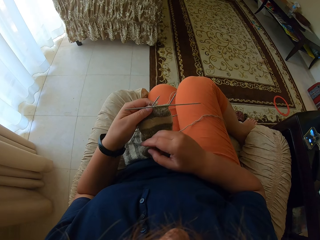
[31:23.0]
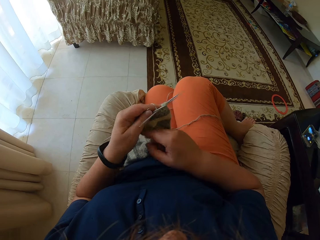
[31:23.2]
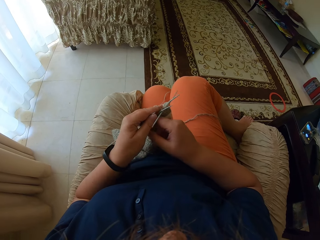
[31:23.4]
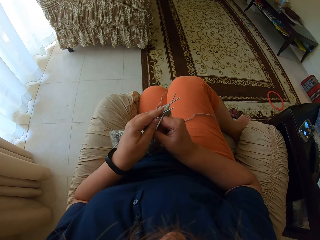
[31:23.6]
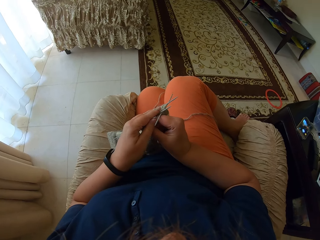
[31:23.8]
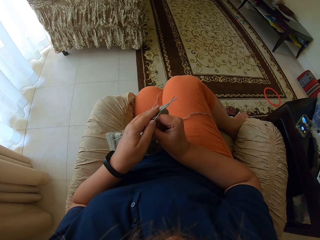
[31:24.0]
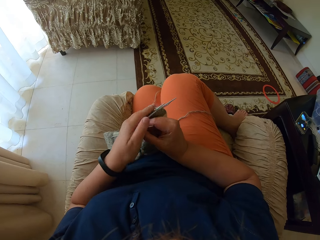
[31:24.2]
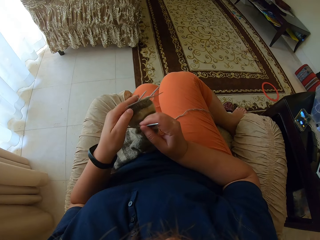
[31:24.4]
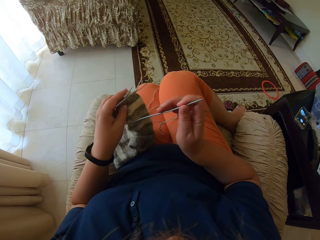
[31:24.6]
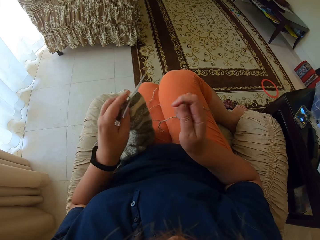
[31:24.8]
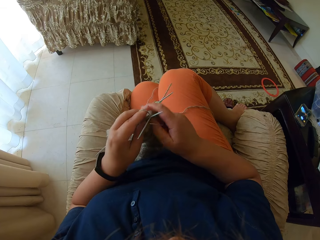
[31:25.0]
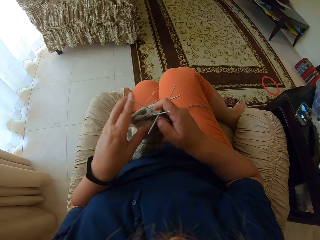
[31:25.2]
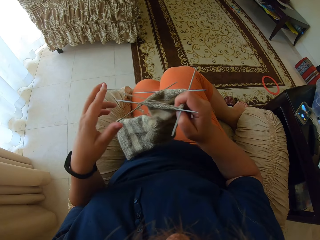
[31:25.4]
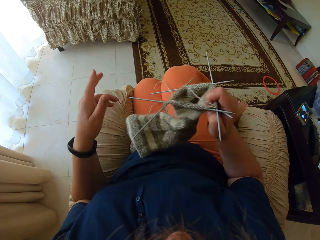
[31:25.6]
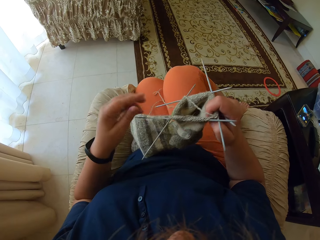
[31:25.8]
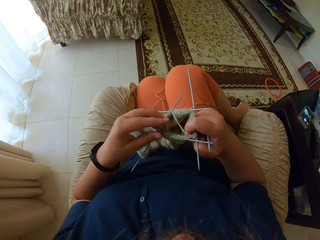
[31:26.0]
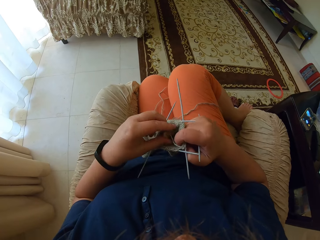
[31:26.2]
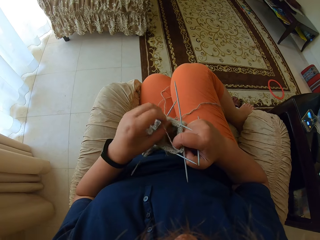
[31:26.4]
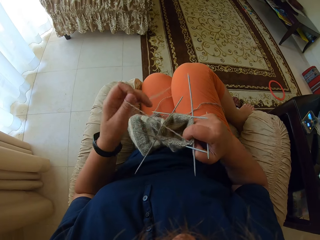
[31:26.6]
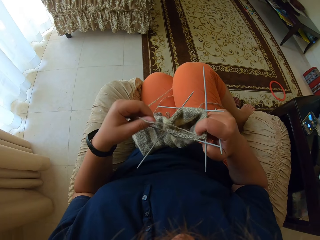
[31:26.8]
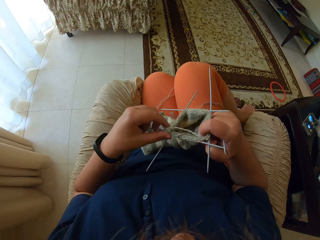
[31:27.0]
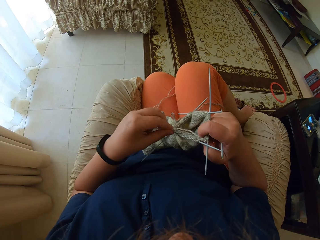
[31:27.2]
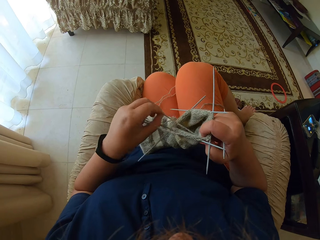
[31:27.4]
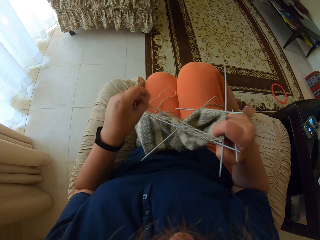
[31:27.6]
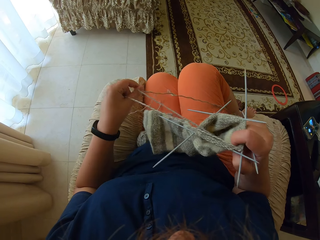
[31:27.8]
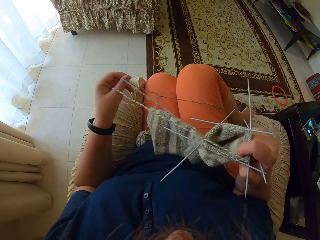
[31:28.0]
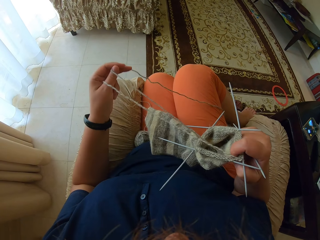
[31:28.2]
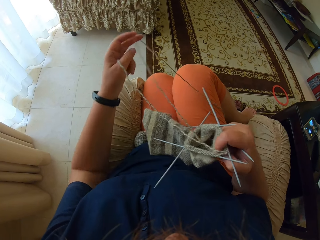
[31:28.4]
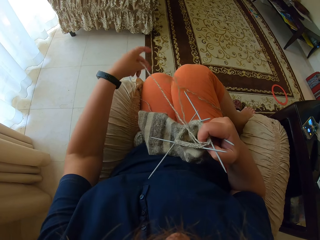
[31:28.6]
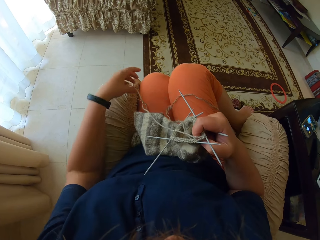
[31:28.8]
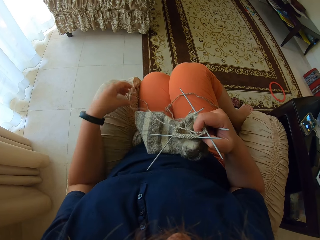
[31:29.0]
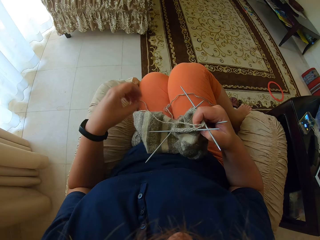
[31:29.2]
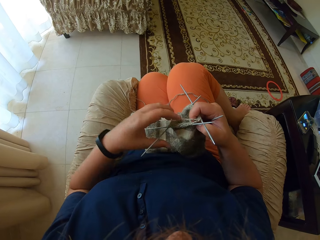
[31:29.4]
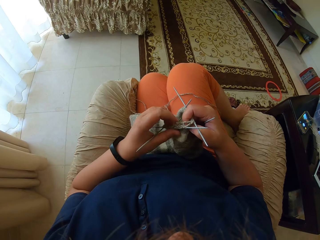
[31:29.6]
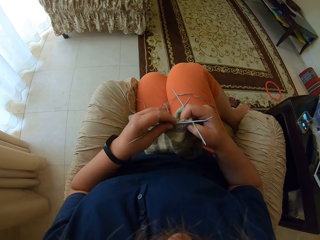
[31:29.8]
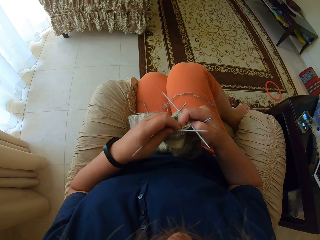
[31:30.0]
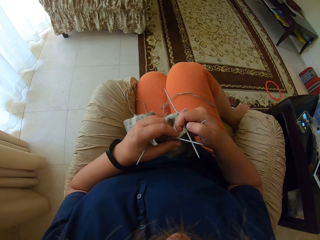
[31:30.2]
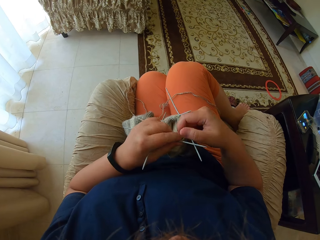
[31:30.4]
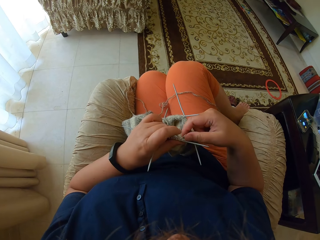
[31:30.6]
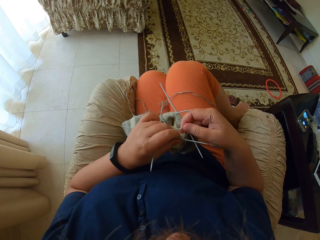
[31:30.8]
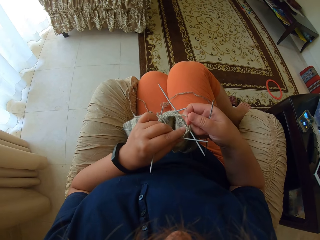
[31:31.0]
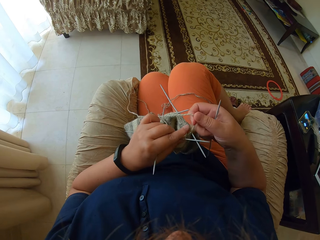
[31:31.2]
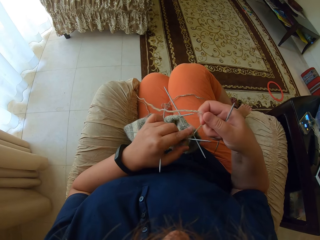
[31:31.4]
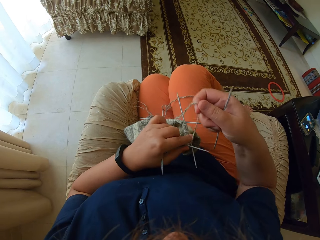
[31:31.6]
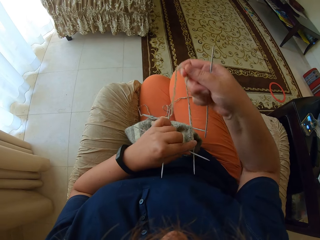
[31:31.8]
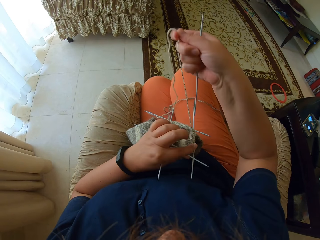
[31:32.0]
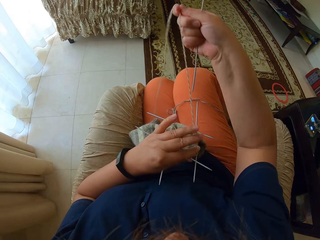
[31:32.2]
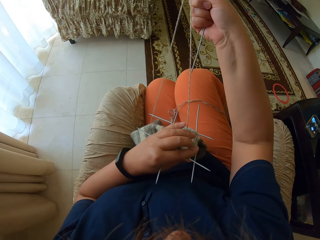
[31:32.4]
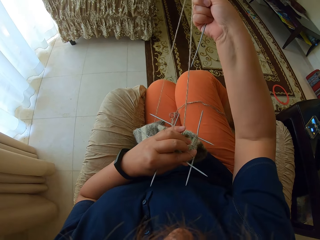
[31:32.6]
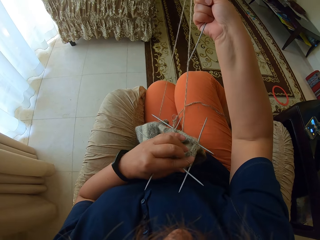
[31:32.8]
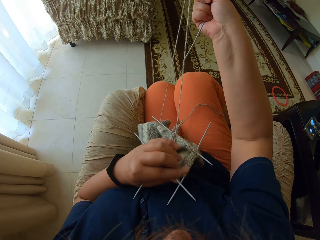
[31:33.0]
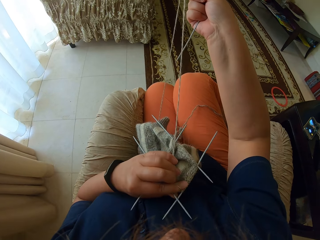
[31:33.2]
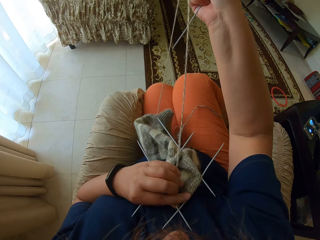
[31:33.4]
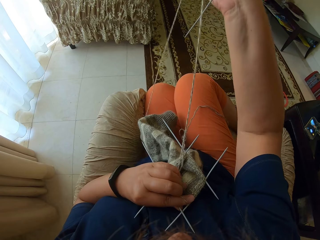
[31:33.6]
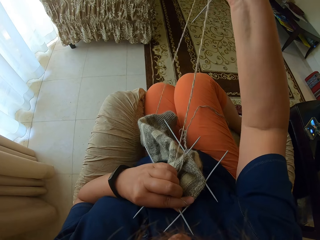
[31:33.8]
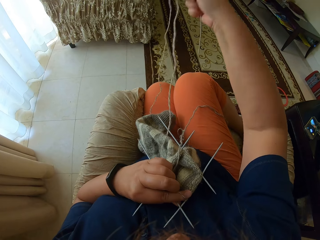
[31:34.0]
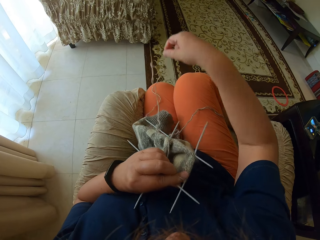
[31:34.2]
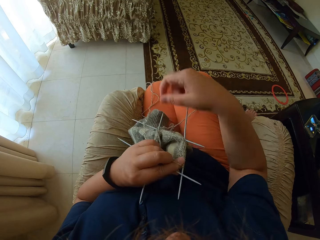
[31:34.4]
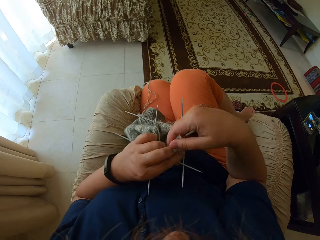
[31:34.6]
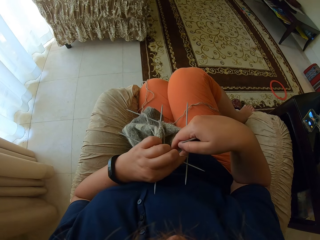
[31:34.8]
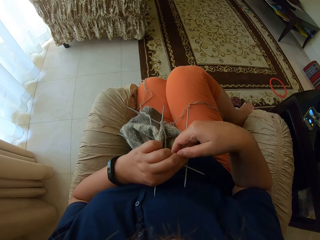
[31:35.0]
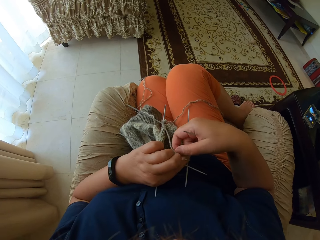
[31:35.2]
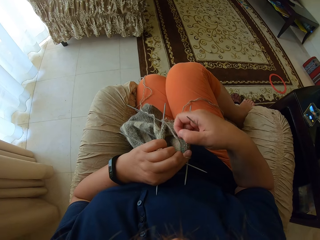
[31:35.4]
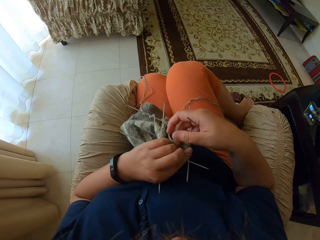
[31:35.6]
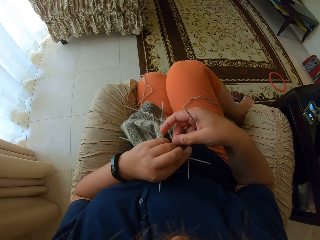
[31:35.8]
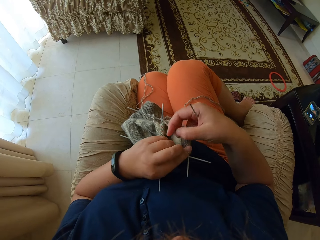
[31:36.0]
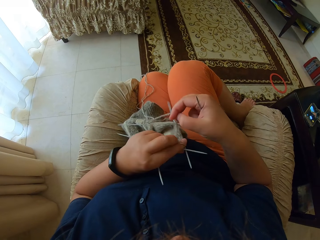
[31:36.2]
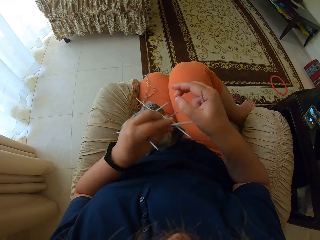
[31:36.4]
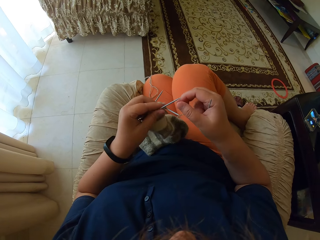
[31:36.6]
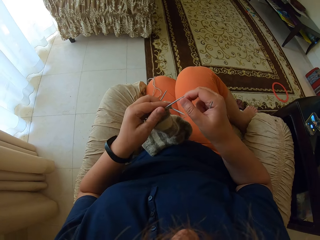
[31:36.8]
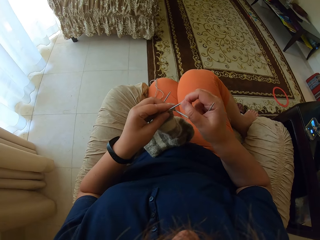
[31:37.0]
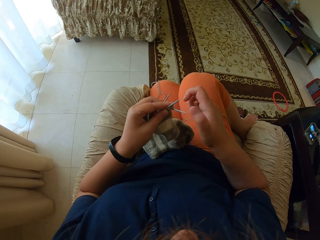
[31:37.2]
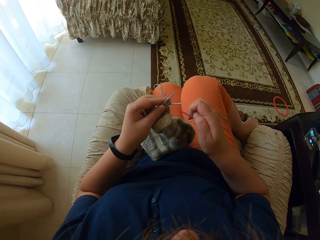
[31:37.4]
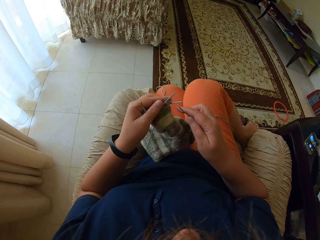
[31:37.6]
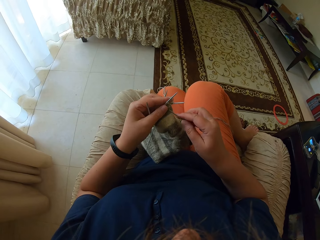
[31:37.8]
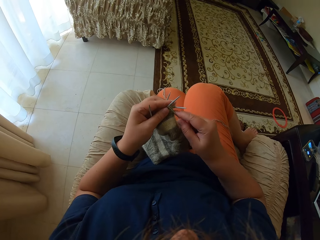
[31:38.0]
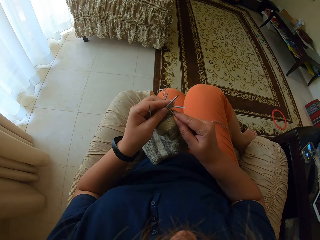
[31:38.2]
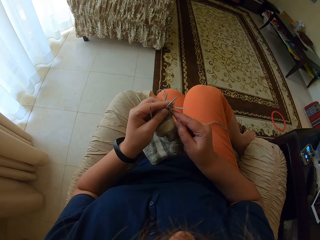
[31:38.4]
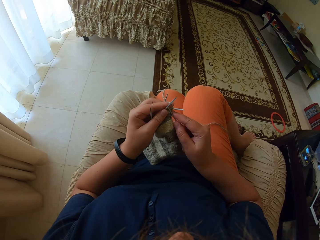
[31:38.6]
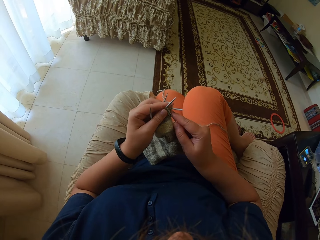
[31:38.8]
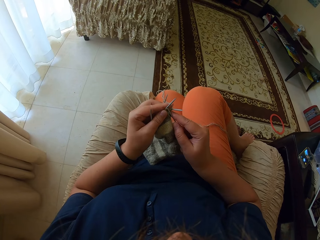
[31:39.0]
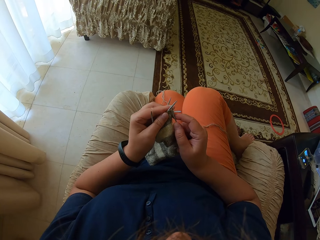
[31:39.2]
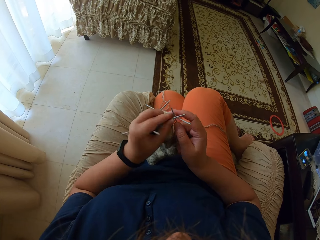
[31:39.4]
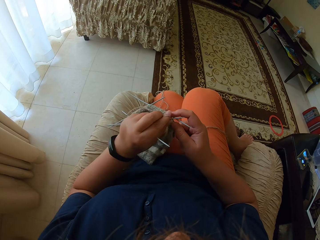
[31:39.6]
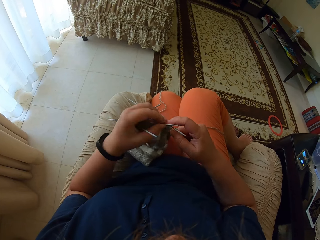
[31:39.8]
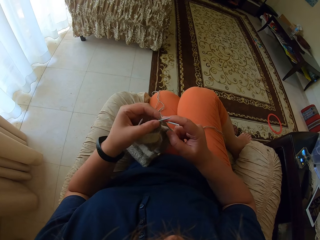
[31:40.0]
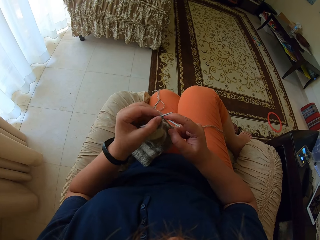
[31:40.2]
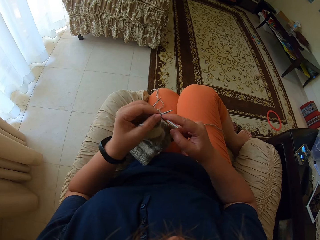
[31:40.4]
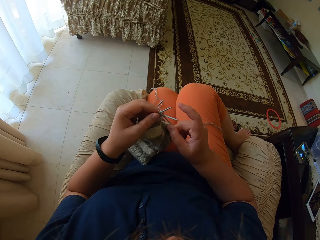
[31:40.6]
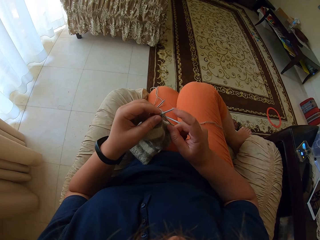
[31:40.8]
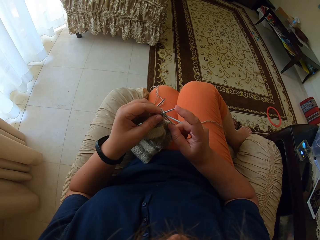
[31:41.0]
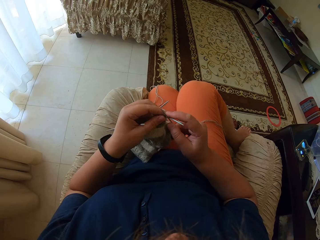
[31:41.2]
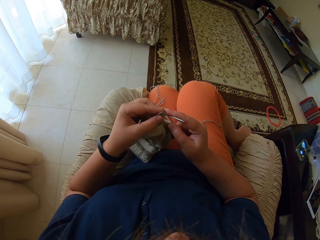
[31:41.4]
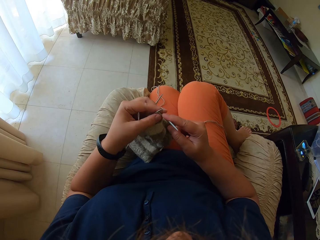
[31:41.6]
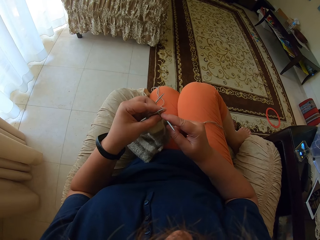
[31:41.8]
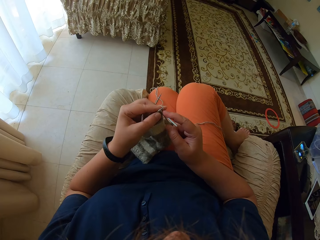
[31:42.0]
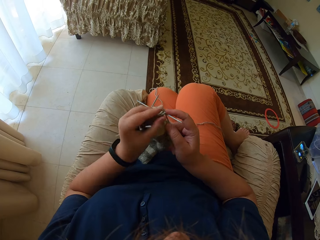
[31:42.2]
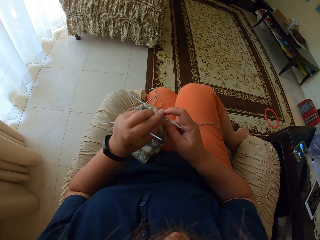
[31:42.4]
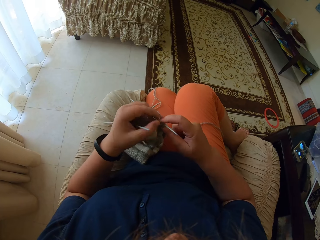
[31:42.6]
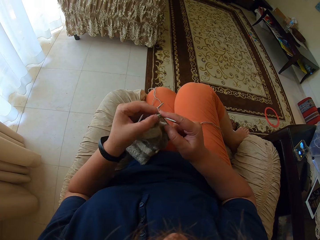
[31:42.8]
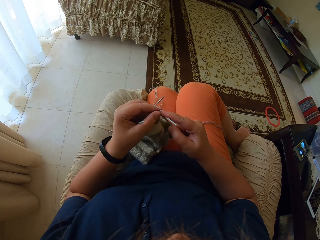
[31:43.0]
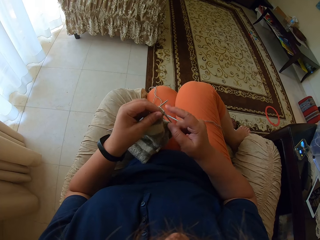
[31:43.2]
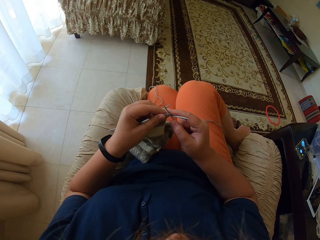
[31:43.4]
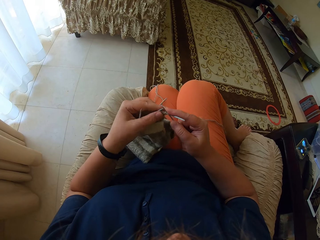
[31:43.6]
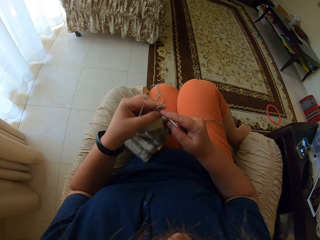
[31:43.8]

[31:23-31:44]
The camera wearer takes a straight needle from the left hand. They unroll yarn from the hand. They straighten the yarn. They knit the fabric with the straight needles.
